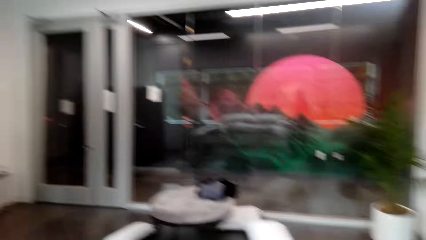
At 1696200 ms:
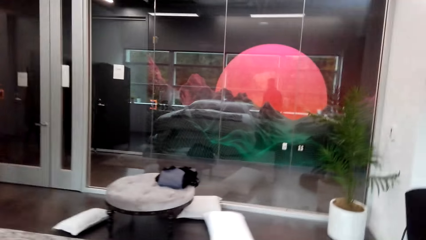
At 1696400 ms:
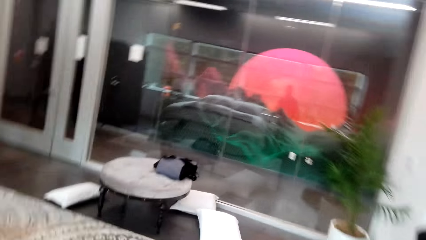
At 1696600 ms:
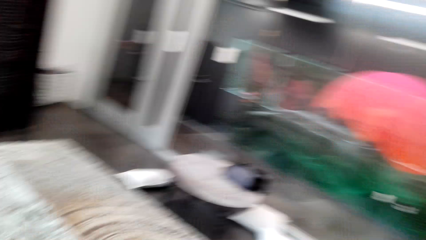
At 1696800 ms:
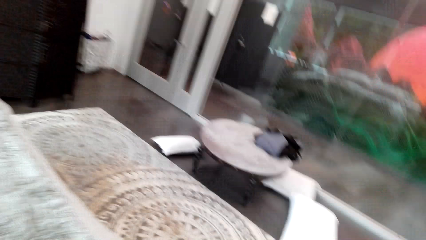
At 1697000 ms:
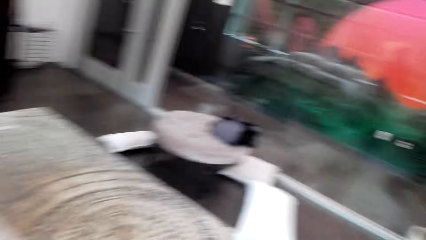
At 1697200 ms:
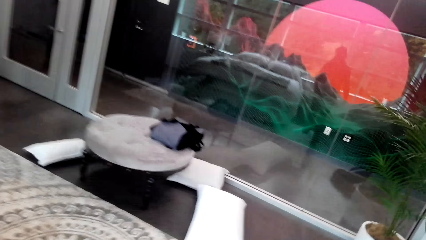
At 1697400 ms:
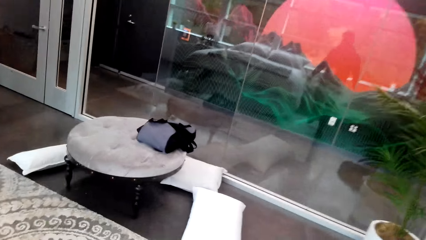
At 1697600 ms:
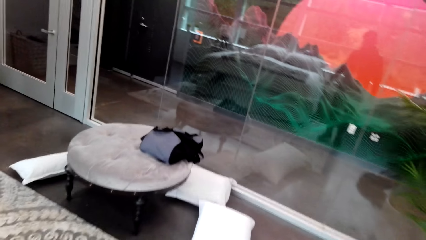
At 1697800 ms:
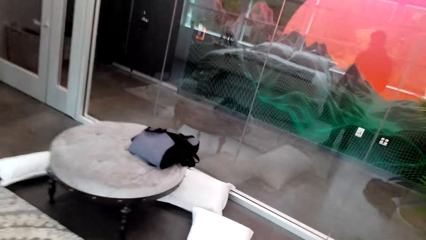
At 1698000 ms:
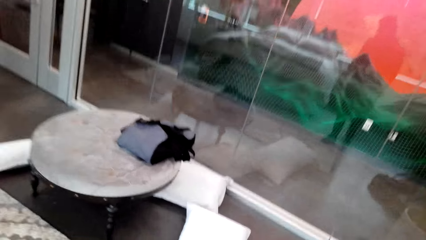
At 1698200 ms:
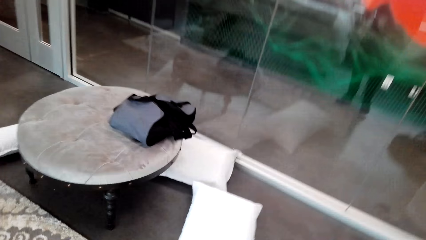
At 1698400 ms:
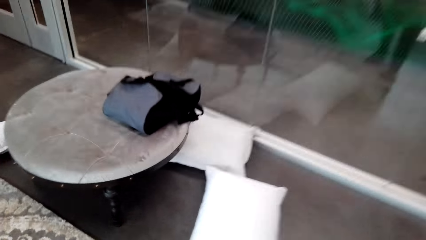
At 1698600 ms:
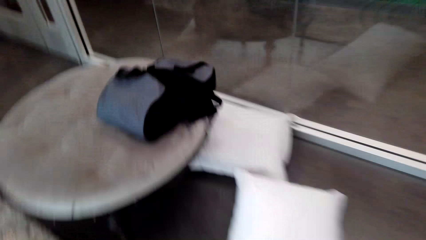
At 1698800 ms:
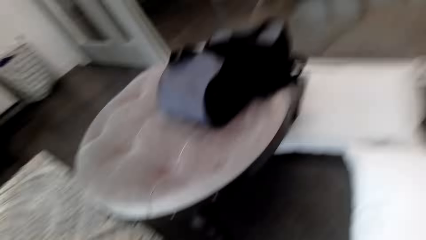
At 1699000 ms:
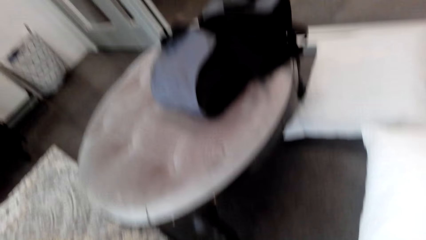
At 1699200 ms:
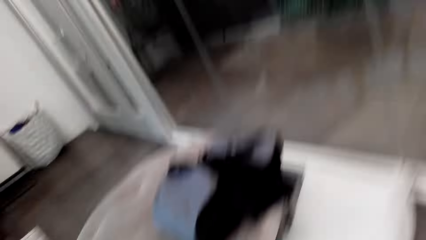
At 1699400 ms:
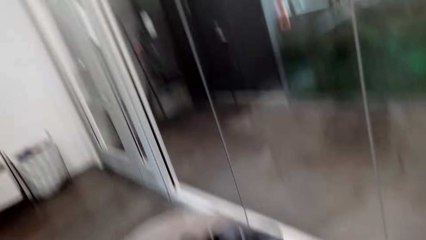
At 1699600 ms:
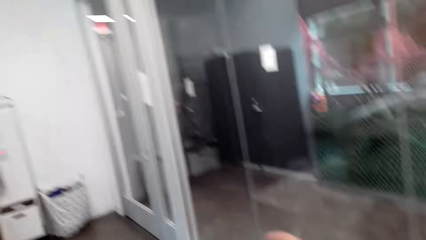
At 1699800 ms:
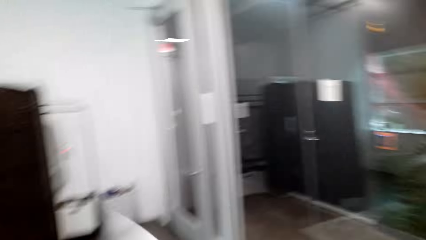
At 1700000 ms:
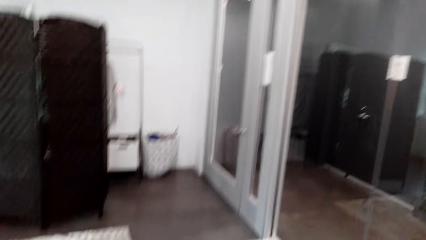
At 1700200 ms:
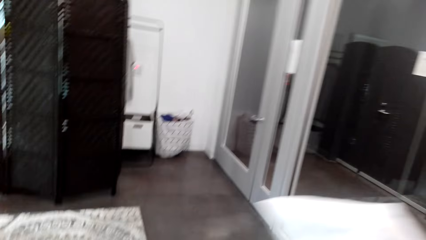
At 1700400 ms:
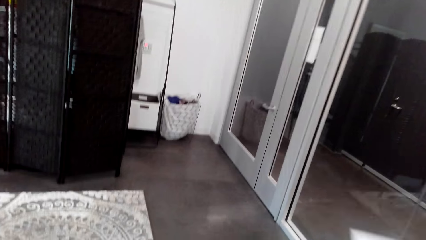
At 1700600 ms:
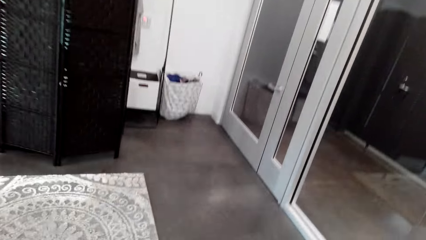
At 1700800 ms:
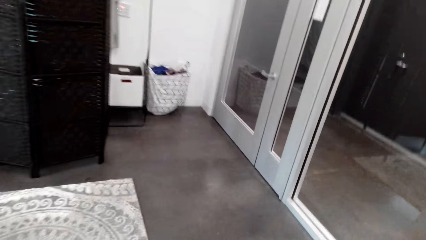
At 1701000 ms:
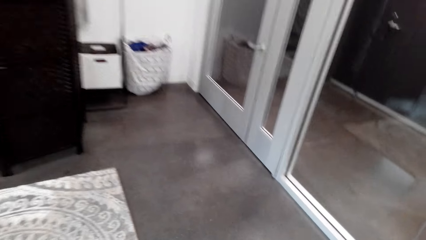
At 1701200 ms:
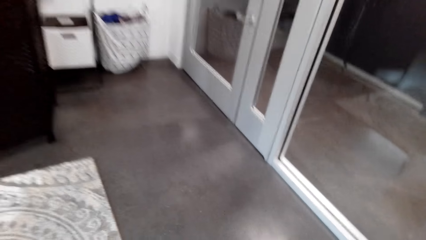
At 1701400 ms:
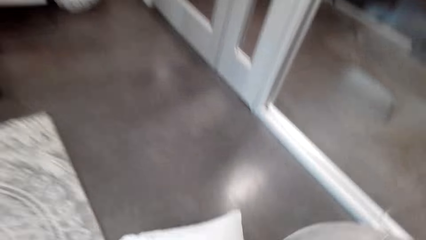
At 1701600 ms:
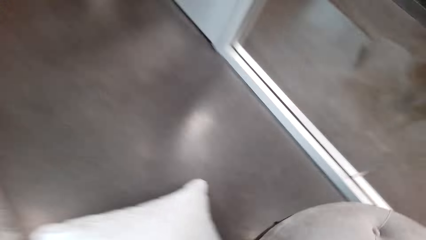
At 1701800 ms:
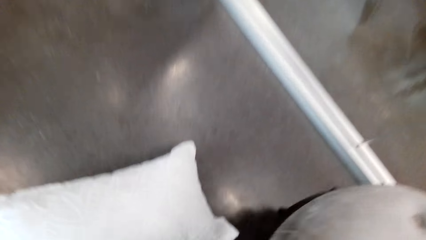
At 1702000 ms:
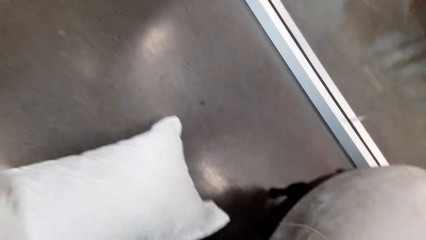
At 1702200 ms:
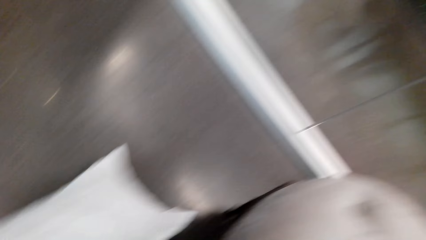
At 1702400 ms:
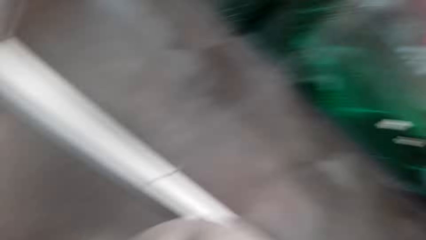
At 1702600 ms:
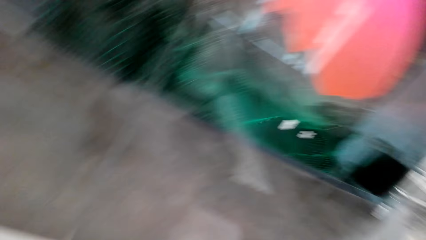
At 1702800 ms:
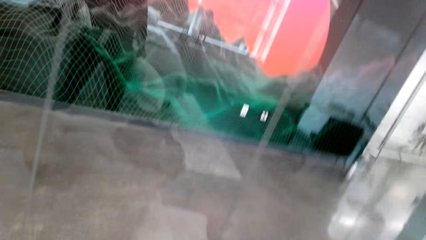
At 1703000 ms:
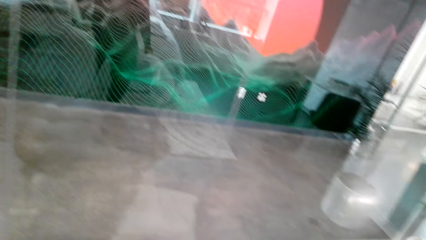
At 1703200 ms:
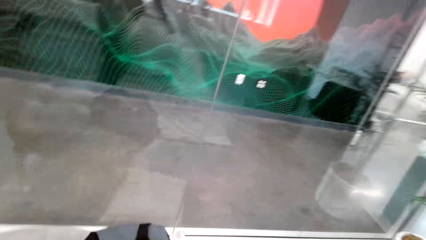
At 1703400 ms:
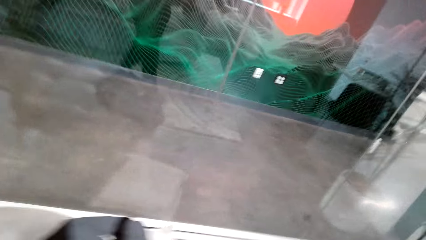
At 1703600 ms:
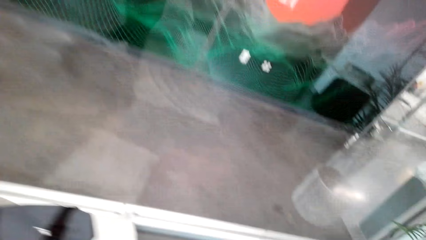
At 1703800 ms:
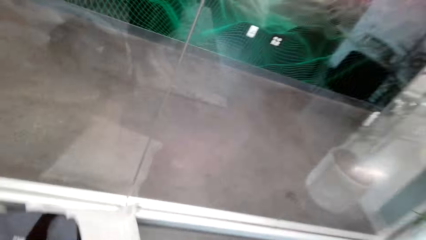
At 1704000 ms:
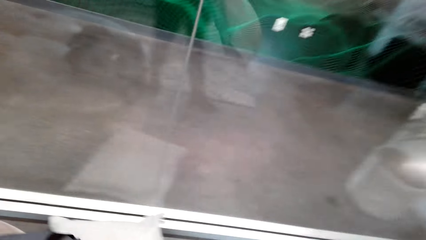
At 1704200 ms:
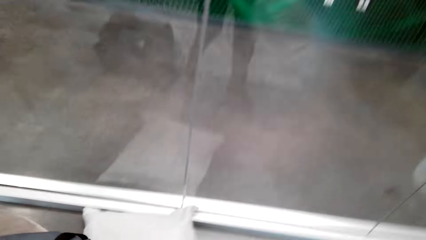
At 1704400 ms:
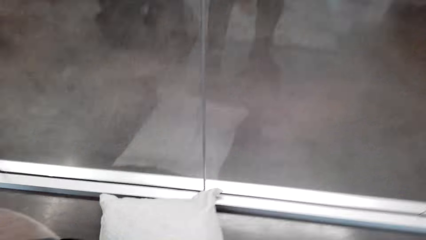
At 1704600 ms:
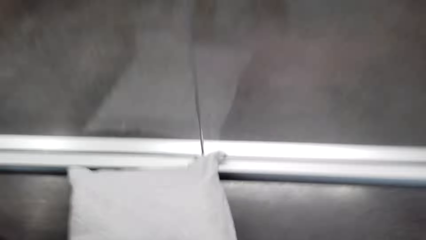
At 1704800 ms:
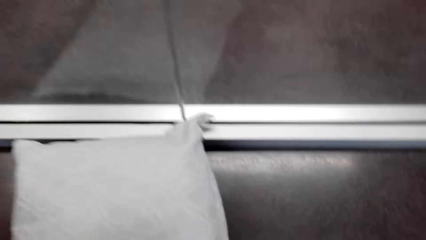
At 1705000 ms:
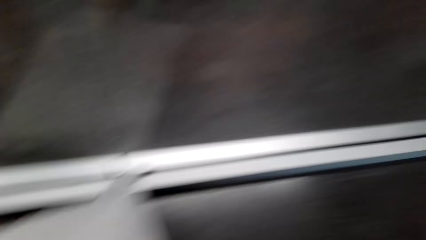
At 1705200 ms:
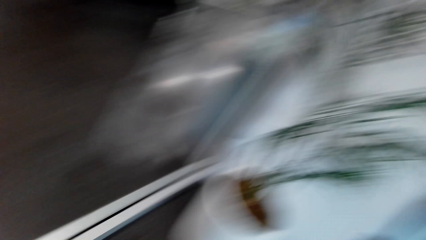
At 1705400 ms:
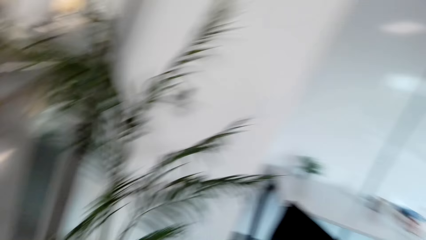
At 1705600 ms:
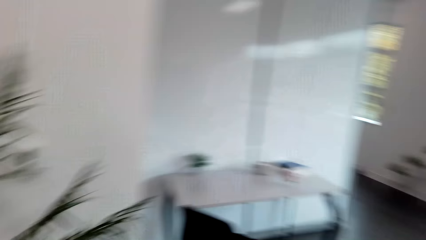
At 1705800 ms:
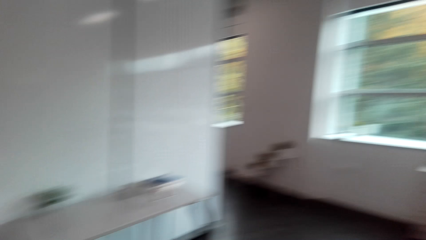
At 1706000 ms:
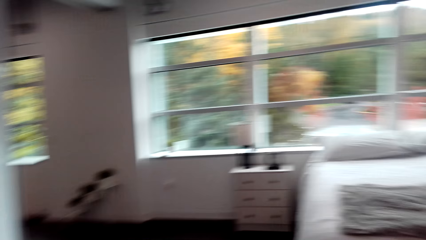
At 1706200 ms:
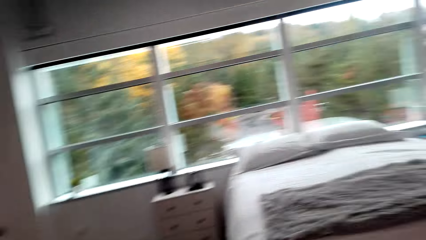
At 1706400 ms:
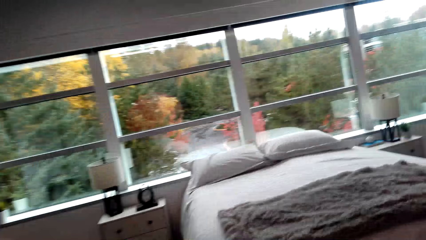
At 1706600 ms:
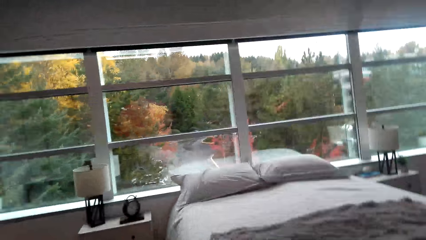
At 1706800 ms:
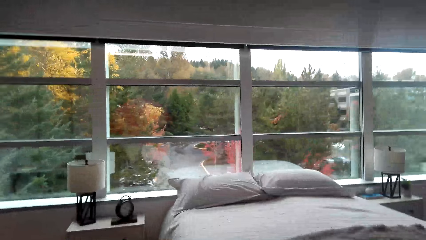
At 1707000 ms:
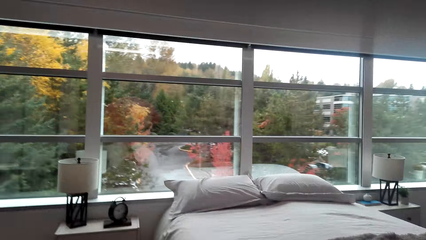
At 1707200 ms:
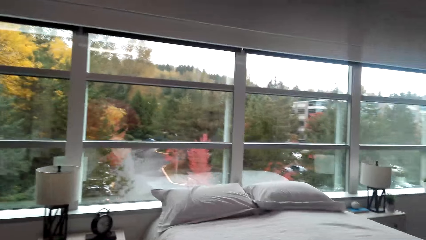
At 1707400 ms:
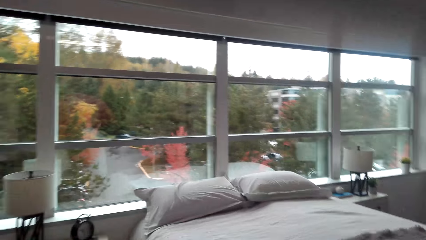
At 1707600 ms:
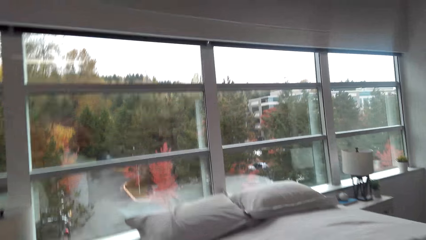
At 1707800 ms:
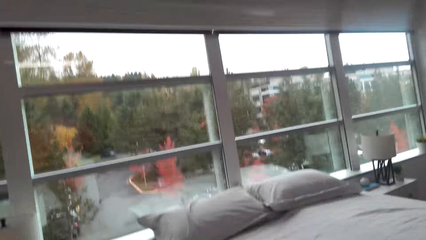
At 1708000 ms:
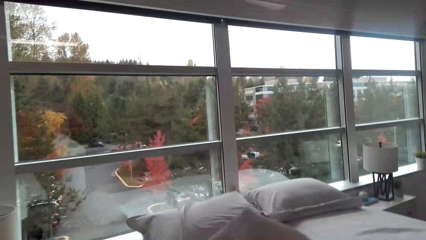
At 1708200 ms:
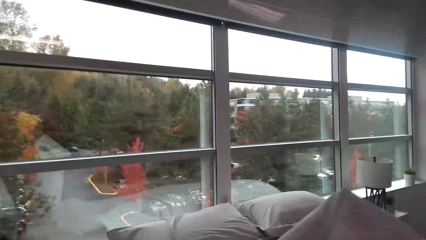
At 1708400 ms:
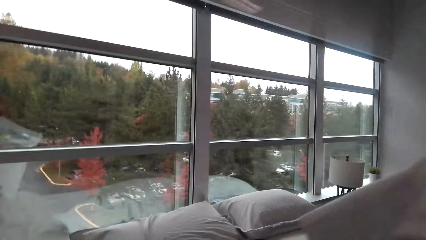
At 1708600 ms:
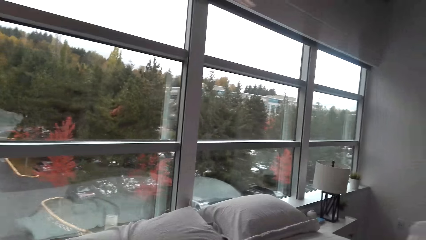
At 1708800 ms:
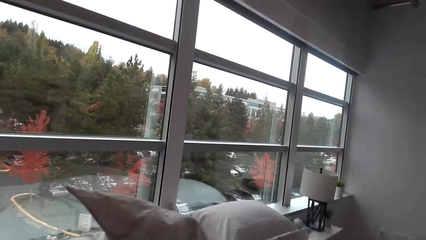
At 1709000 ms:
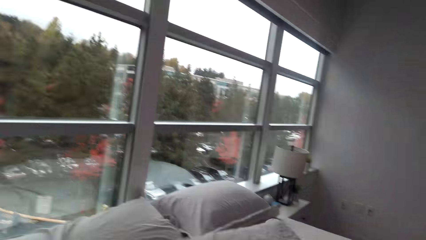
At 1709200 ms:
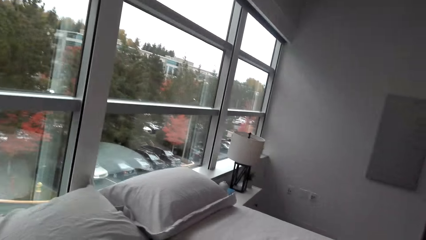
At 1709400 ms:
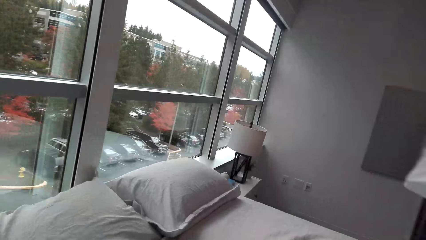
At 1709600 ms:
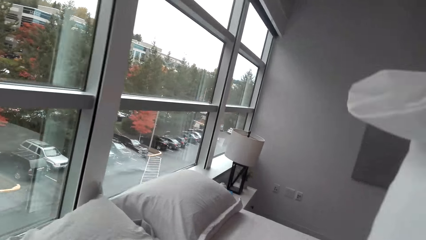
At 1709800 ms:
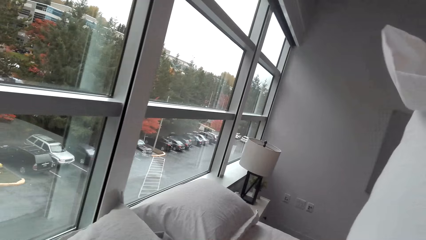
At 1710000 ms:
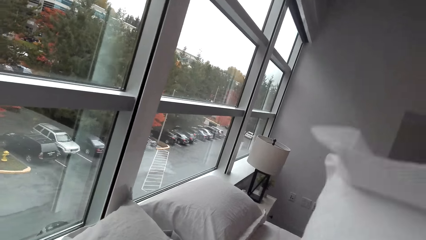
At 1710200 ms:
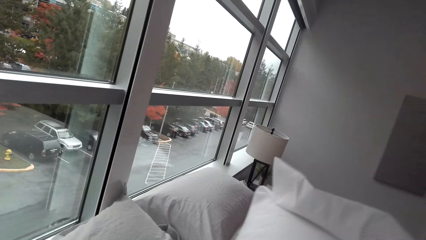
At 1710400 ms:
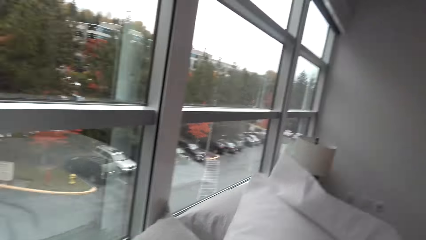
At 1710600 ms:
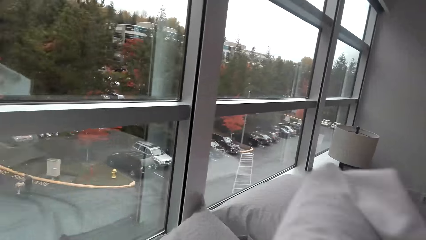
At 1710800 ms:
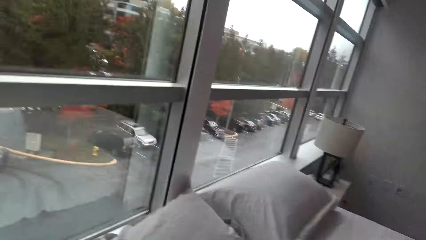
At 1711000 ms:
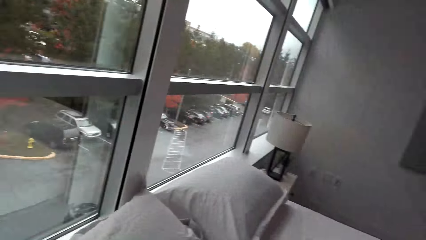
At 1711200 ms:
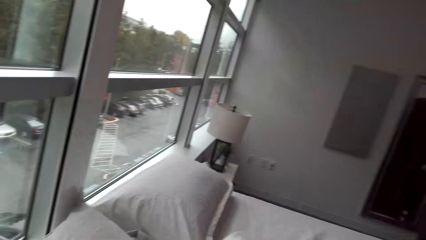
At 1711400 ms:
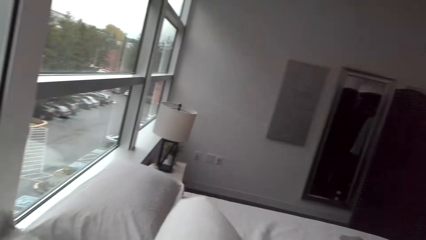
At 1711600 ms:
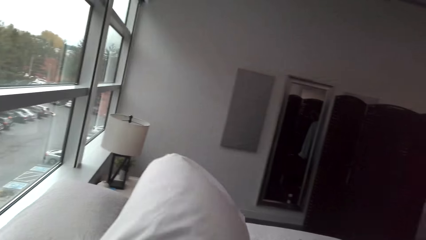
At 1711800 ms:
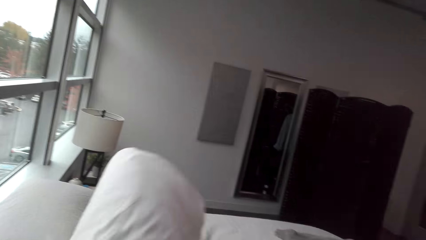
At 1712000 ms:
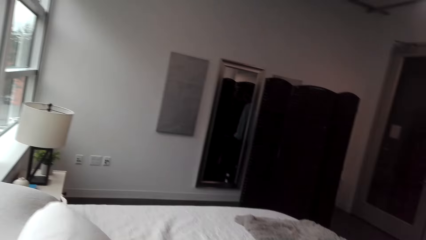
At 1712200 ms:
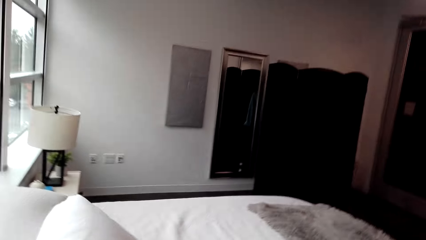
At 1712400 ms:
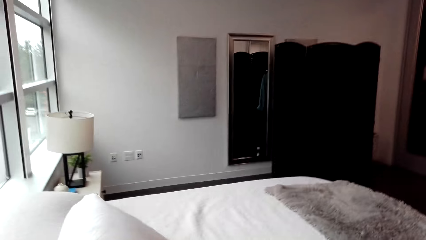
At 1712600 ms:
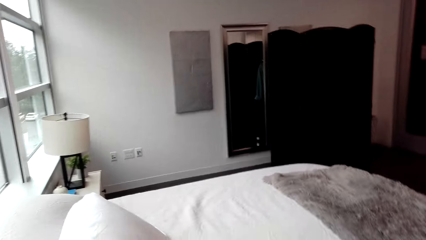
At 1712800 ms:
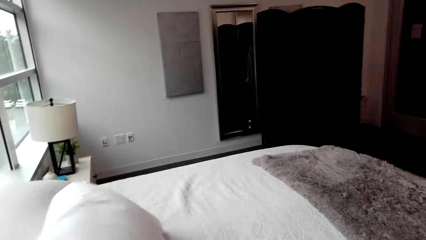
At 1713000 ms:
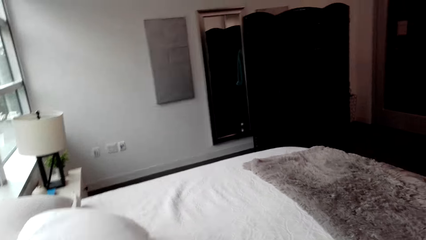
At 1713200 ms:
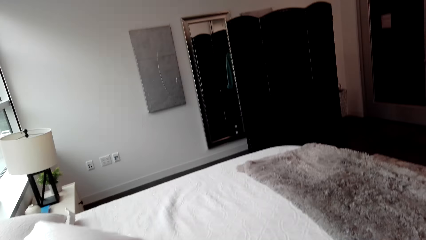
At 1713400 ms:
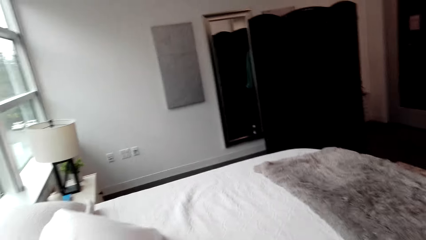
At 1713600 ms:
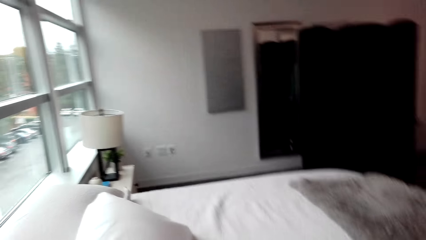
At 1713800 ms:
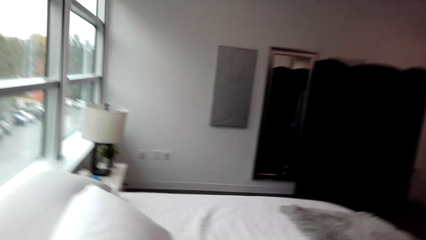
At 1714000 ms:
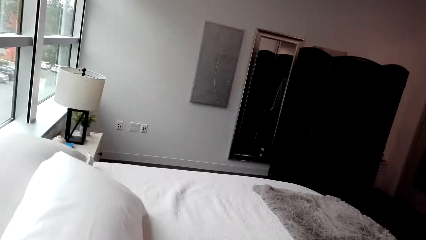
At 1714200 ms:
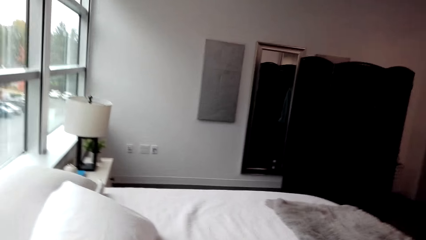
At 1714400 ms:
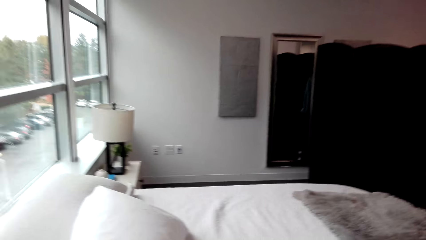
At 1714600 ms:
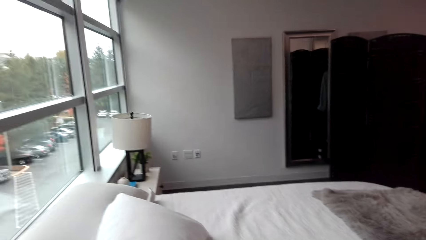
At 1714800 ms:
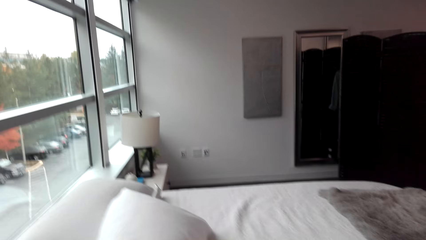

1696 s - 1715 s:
The camera wearer moves around. They pick up a pillow. They pick up the pillow again. They move around. They lift a sheet. They move the pillow. They lift the pillow. They put the pillow on the bed.
